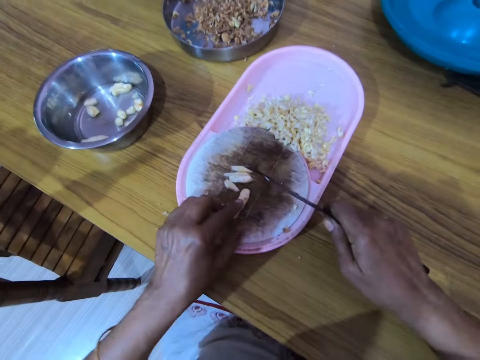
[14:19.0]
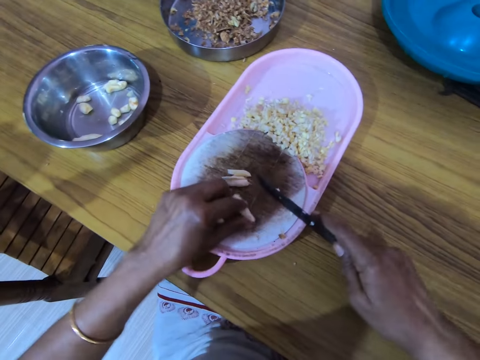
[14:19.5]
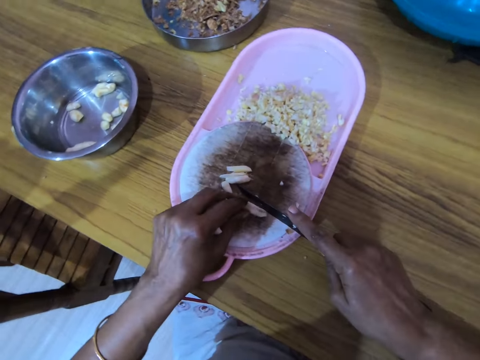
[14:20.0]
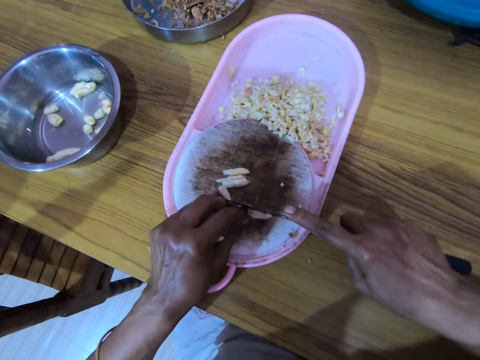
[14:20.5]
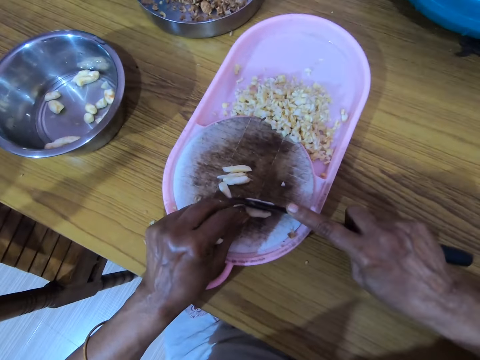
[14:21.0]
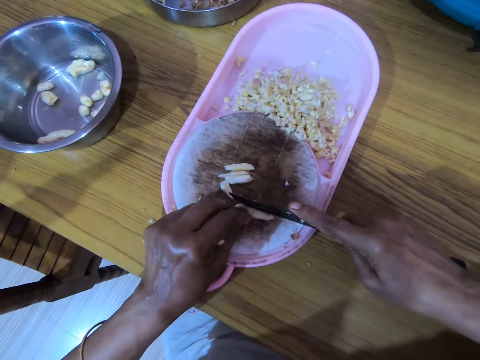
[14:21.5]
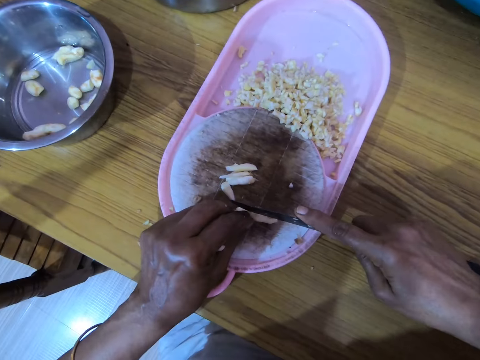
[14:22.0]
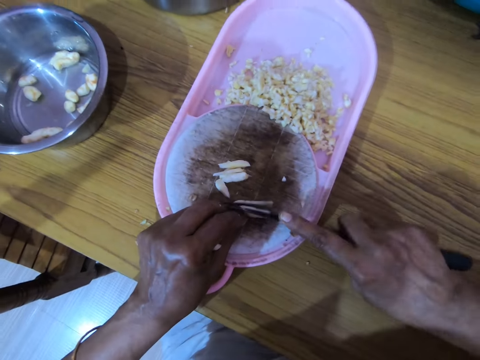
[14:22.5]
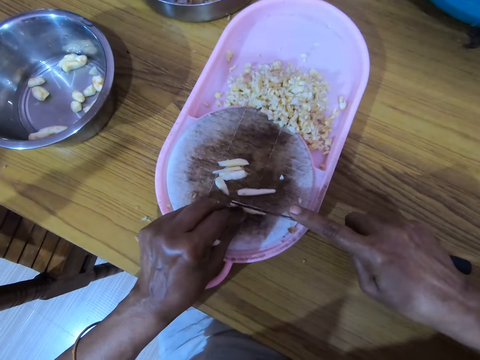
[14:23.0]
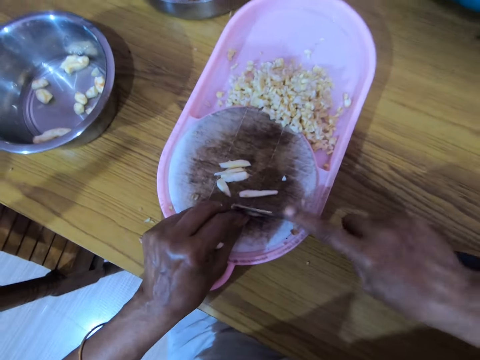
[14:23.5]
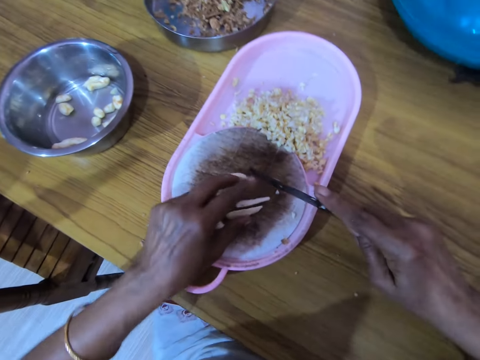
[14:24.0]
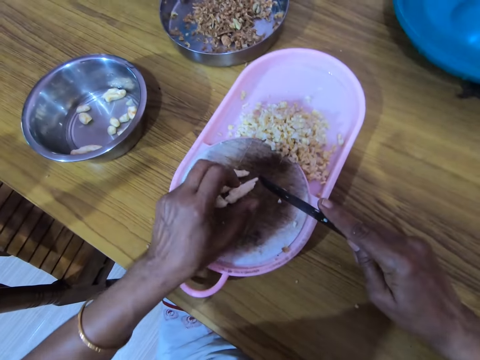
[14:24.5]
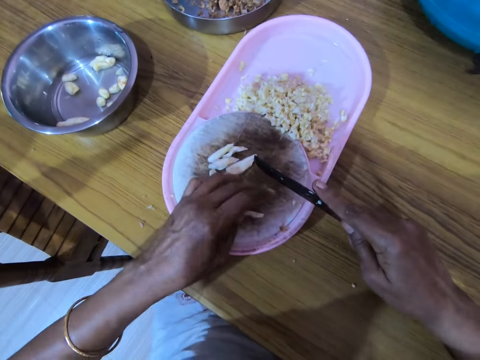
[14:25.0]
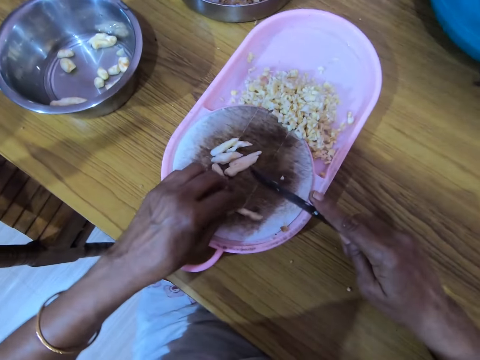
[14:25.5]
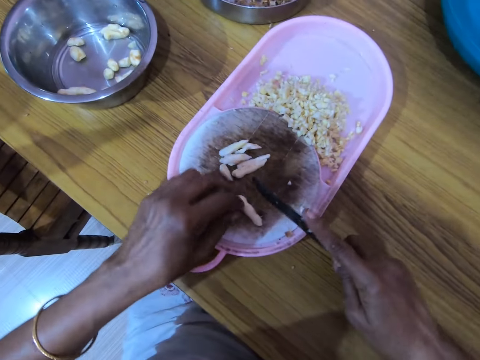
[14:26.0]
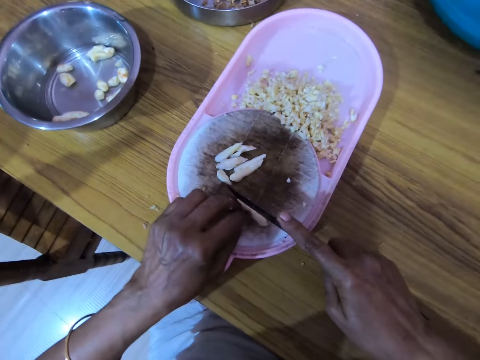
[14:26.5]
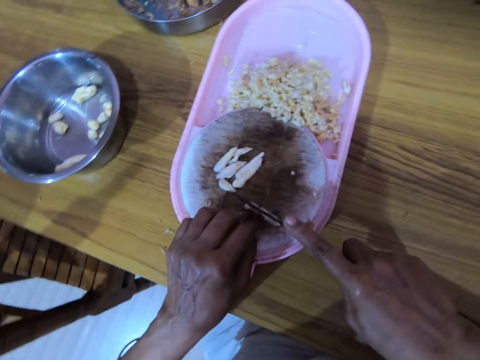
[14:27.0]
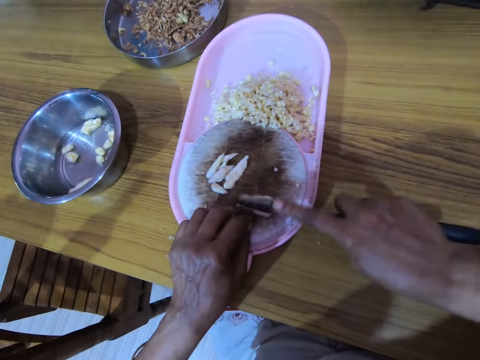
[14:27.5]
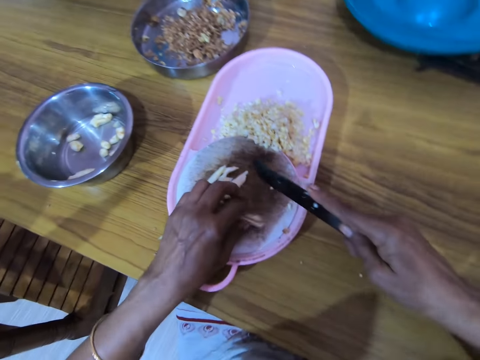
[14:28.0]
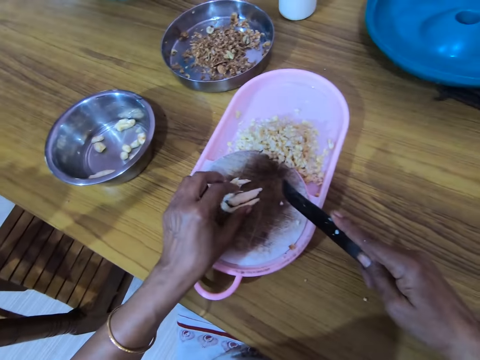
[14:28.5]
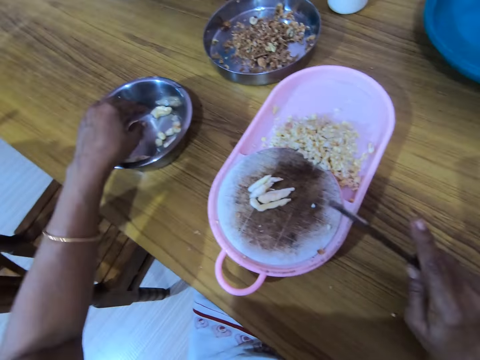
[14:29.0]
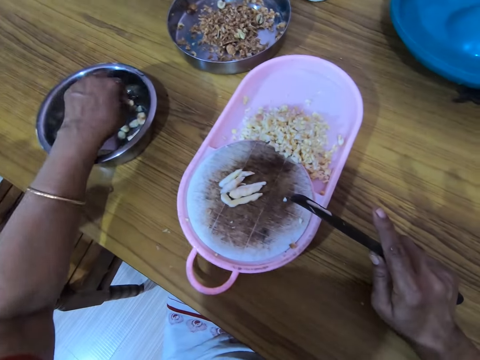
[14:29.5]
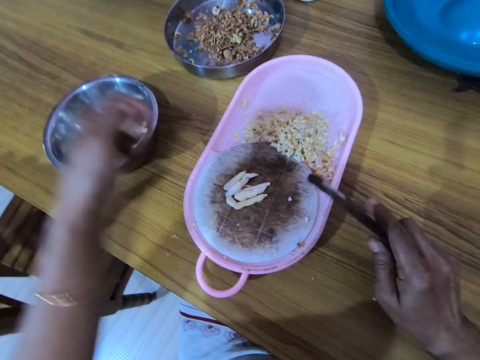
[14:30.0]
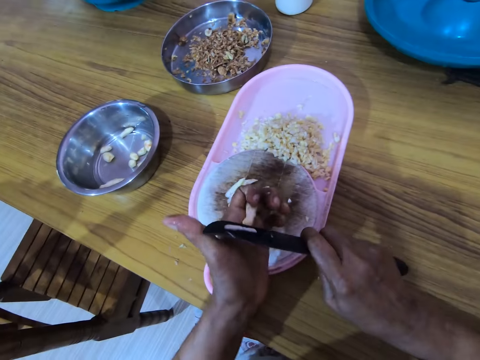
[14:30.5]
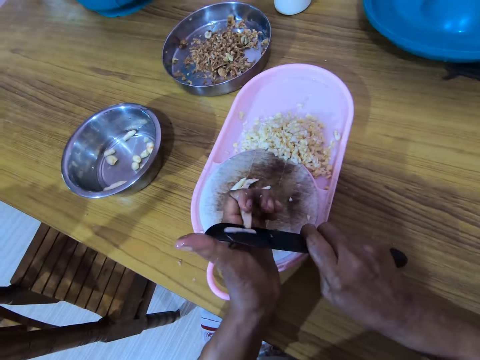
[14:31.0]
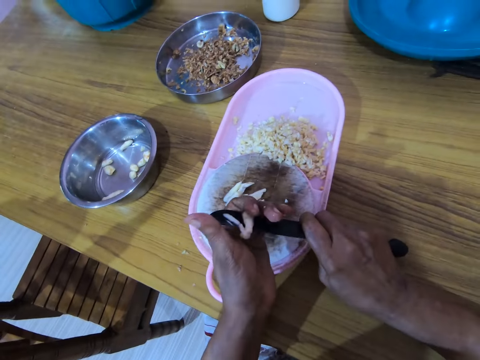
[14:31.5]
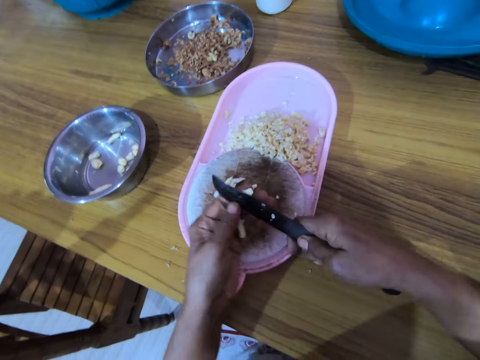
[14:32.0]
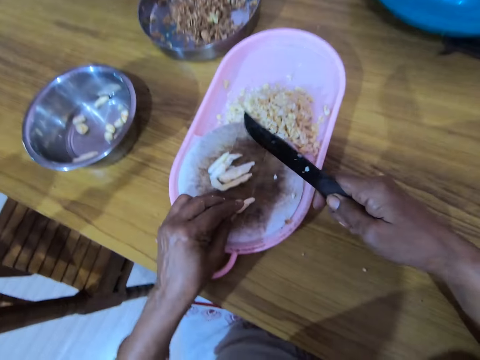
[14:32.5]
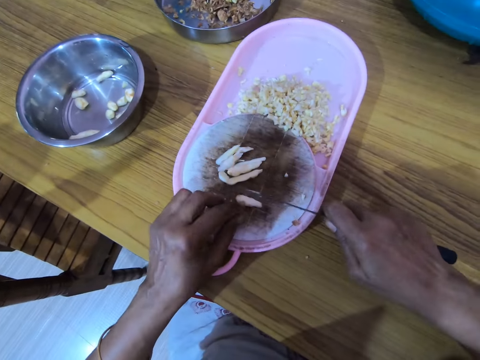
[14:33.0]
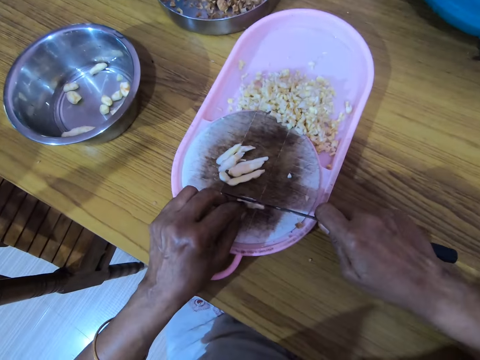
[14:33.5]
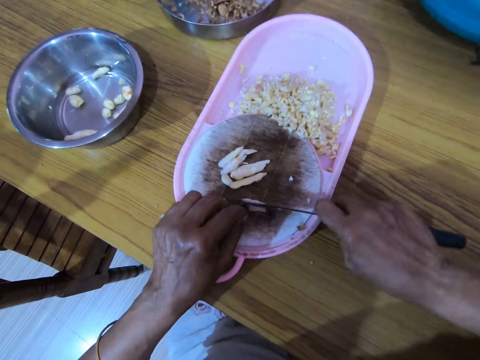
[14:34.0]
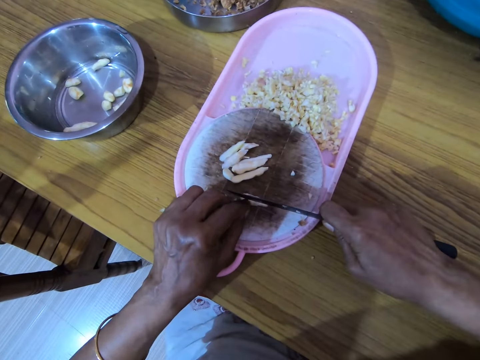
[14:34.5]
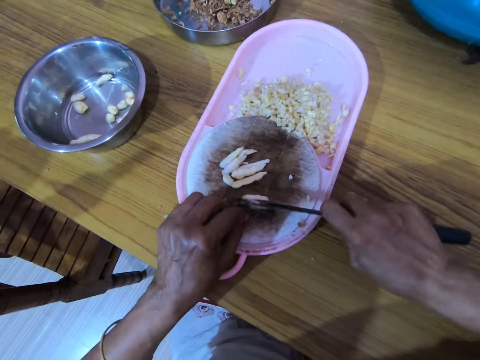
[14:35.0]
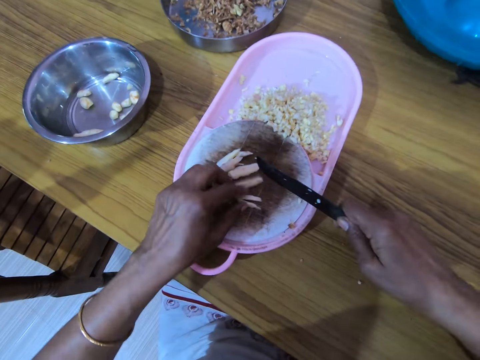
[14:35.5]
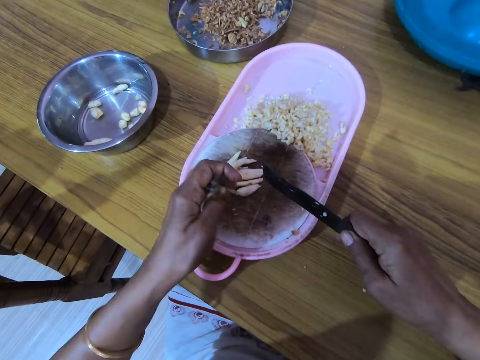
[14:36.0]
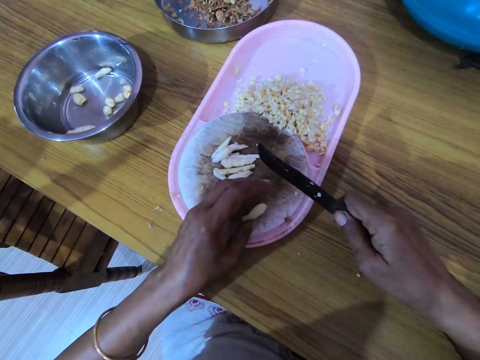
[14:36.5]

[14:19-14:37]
The camera wearer places the cashew nut on the chopping board. They chop the cashew nut with a knife. They pick a cashew nut. They cut the cashew nut with the knife. They place the cashew nut on the chopping board. They chop the cashew nut with the knife.

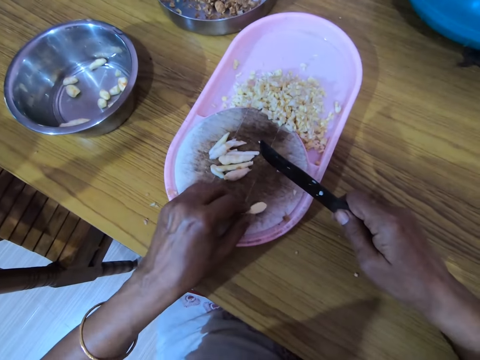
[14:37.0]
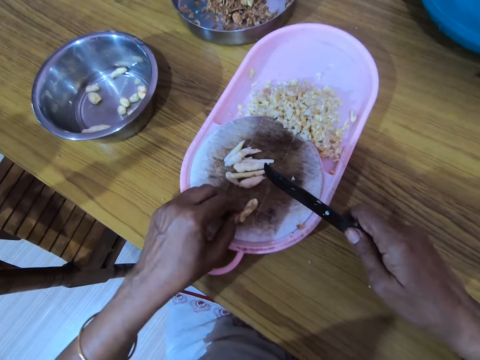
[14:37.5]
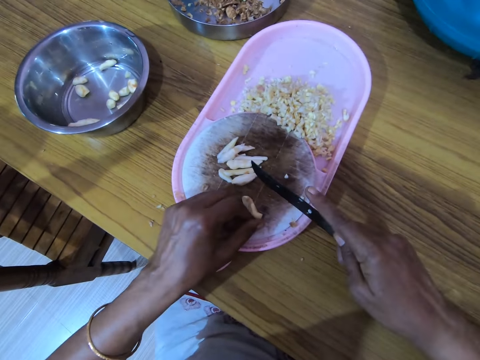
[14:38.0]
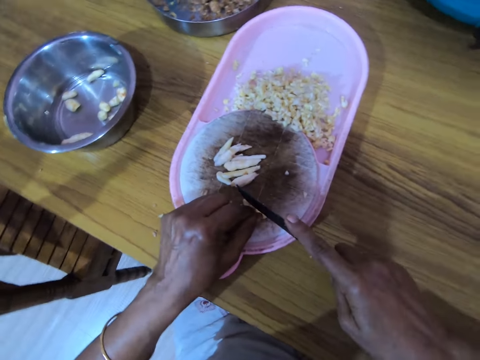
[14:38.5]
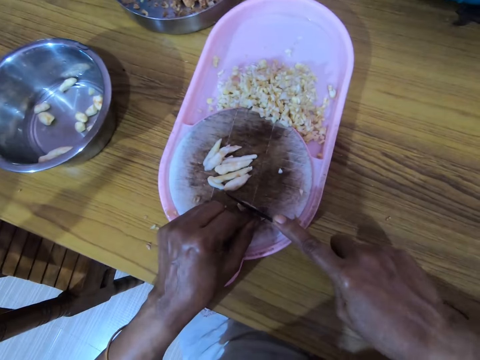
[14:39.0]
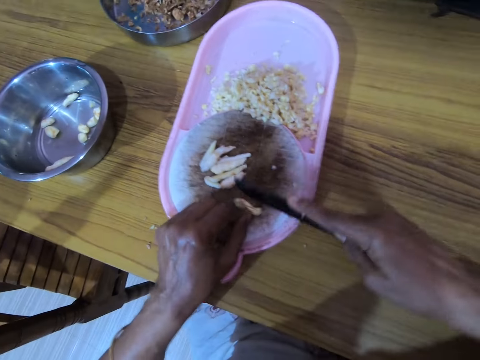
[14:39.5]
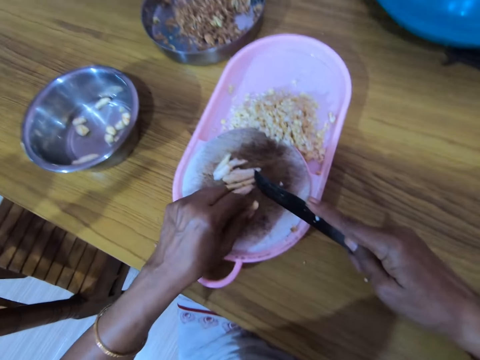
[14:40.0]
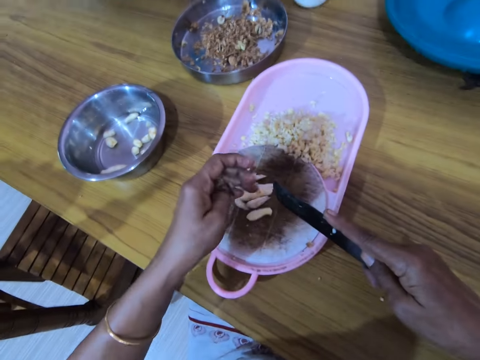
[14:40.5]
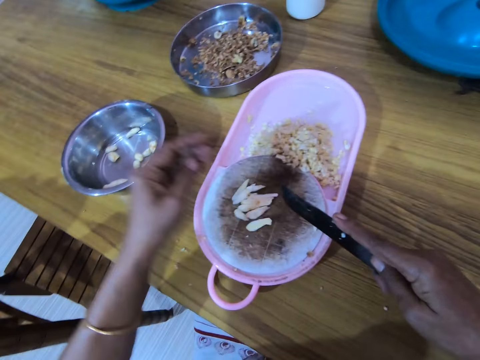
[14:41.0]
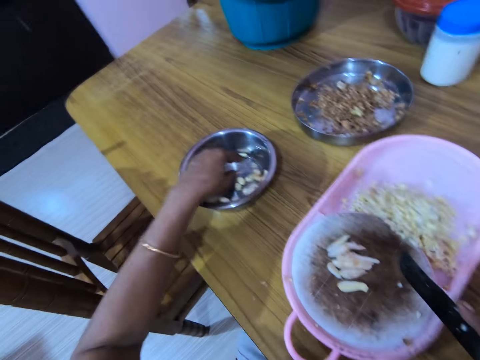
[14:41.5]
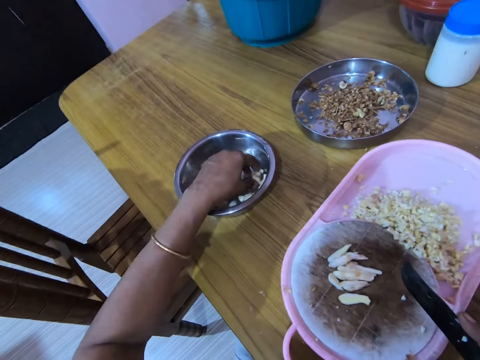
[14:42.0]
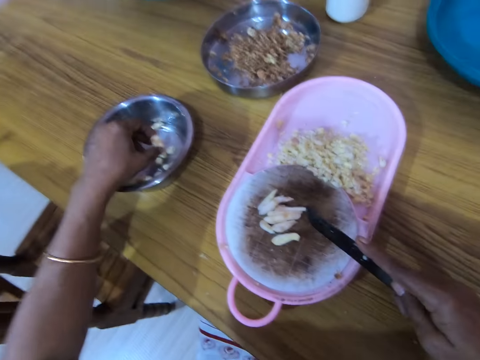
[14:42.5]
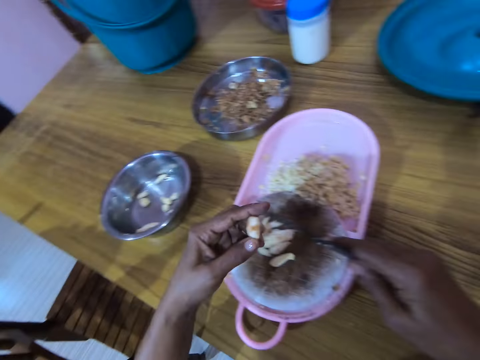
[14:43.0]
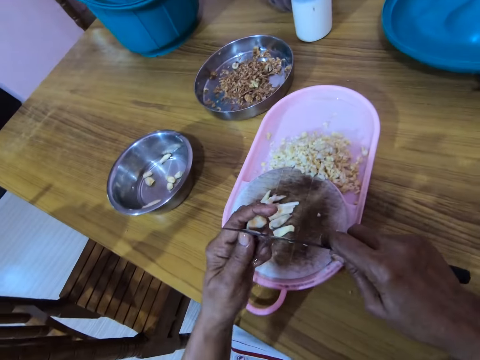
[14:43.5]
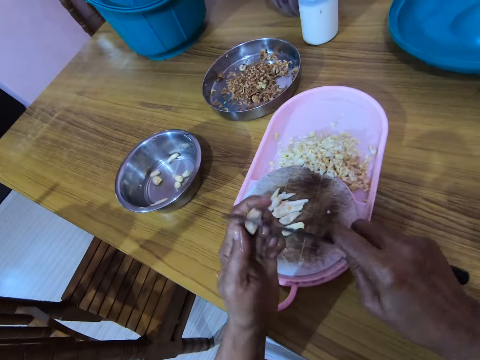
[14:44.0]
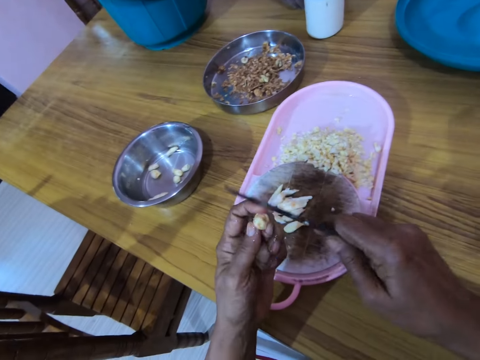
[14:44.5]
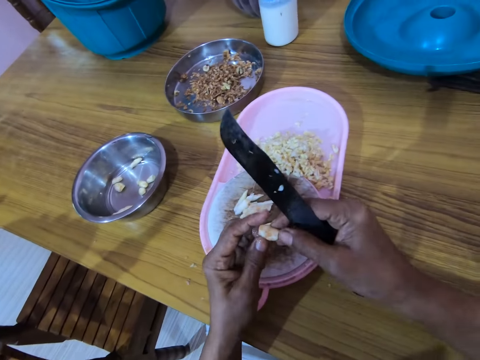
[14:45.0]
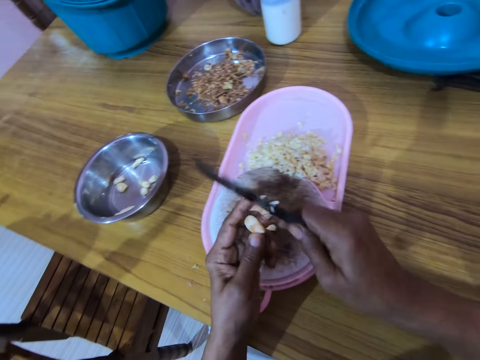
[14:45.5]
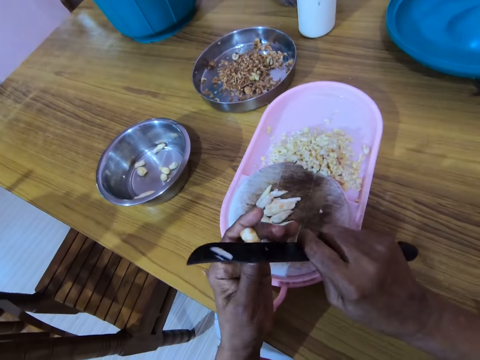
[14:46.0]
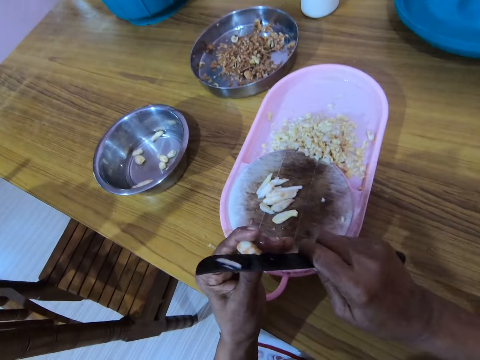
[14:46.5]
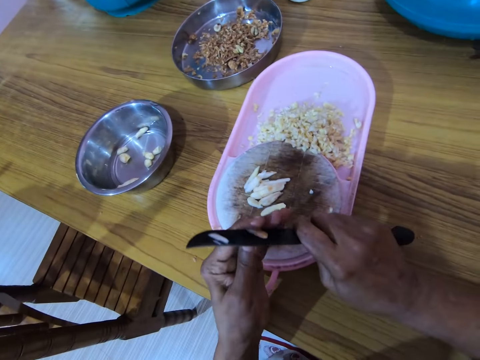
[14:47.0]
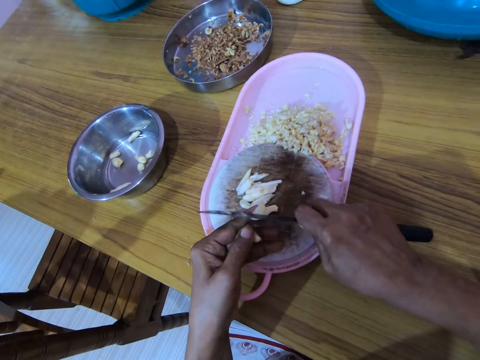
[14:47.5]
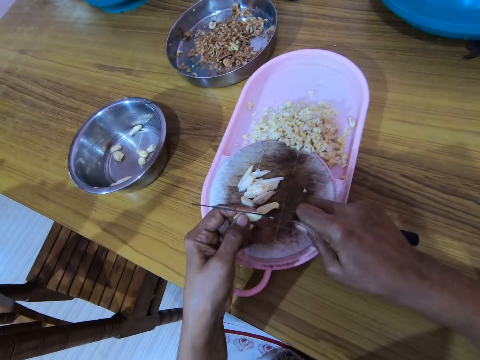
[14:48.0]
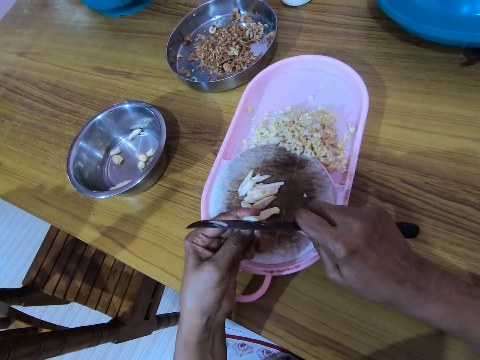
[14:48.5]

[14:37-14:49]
The camera wearer picks a cashew nut. They cut the cashew nut with a knife.
